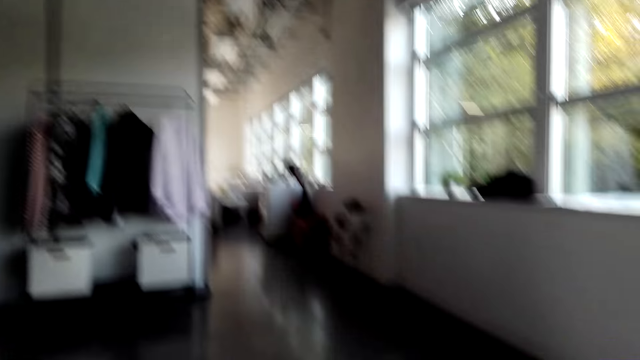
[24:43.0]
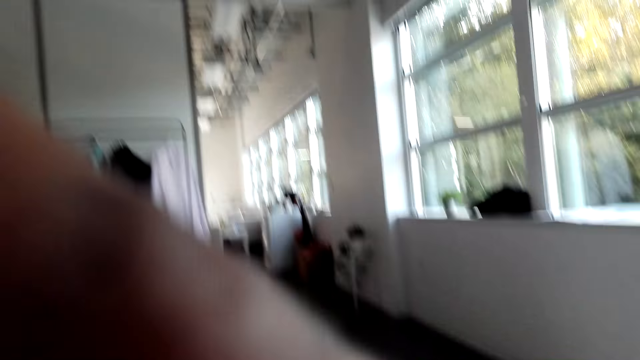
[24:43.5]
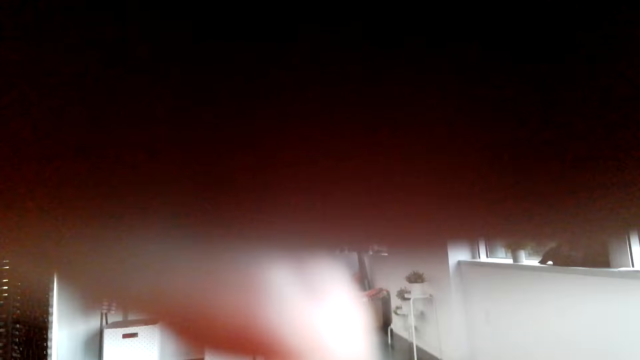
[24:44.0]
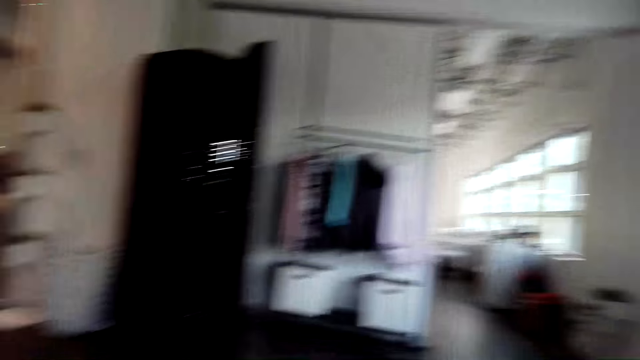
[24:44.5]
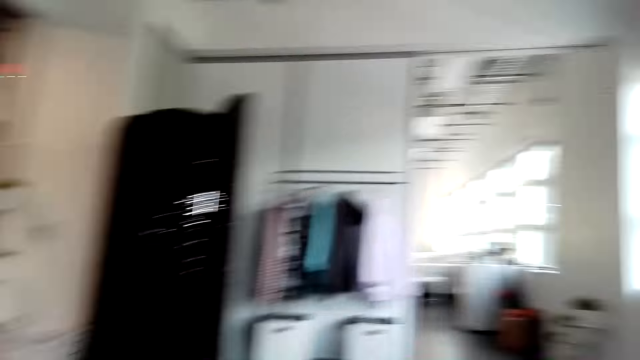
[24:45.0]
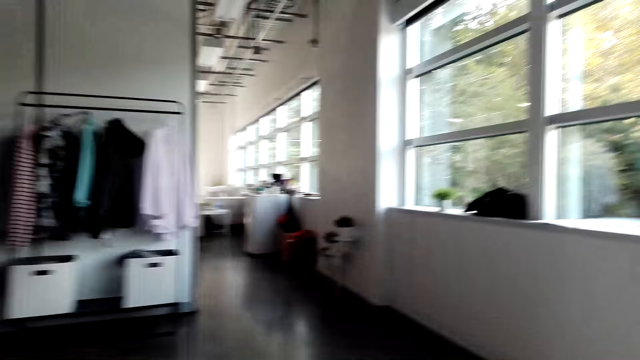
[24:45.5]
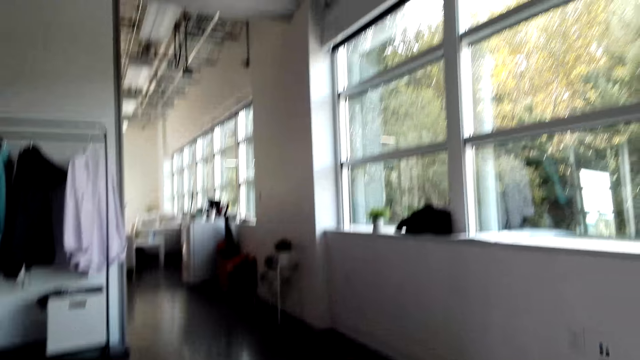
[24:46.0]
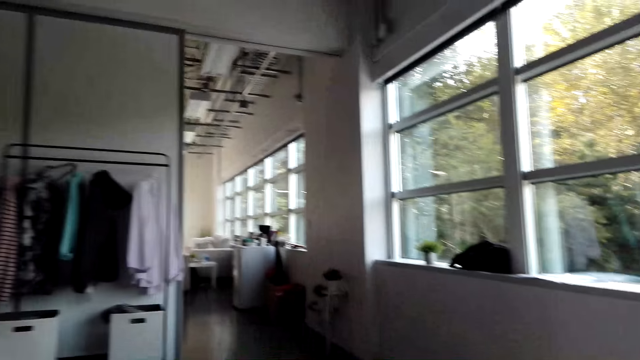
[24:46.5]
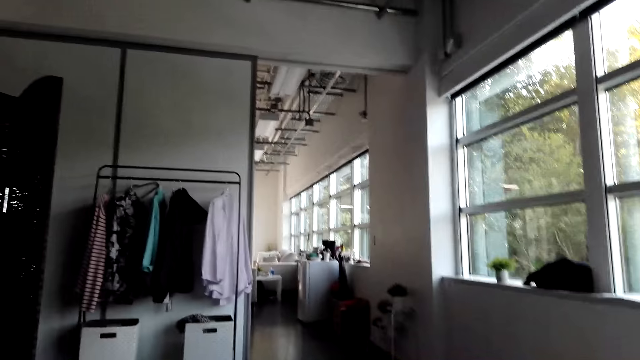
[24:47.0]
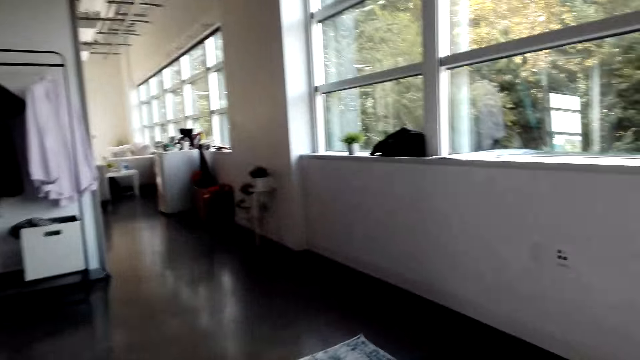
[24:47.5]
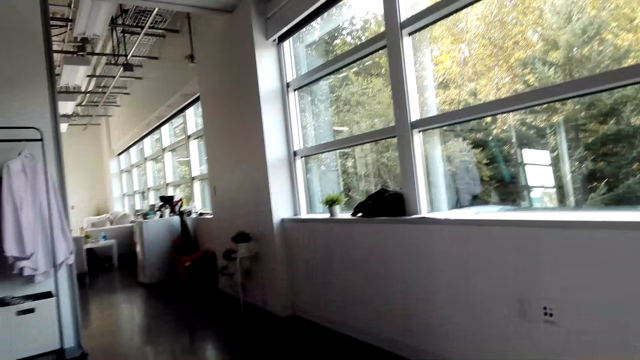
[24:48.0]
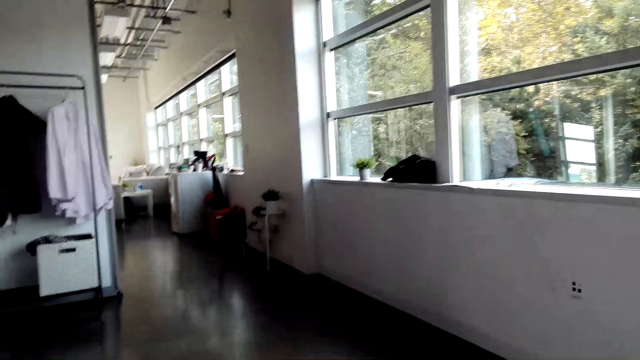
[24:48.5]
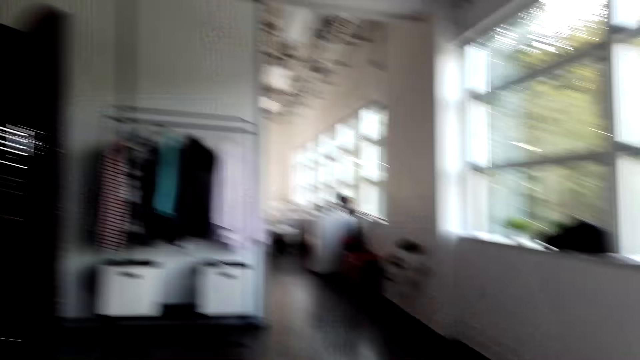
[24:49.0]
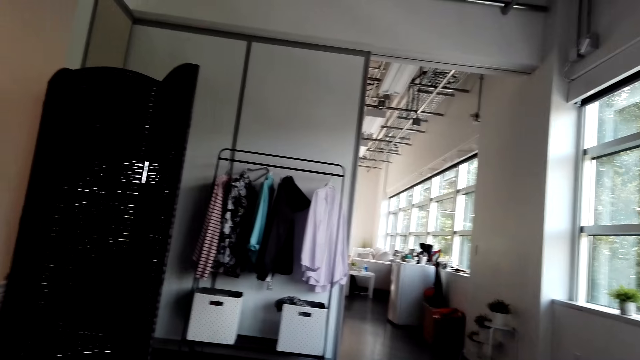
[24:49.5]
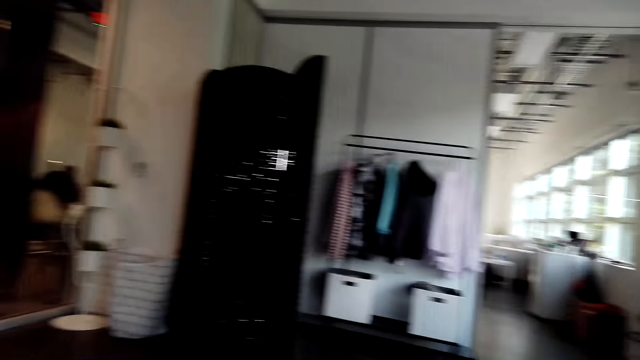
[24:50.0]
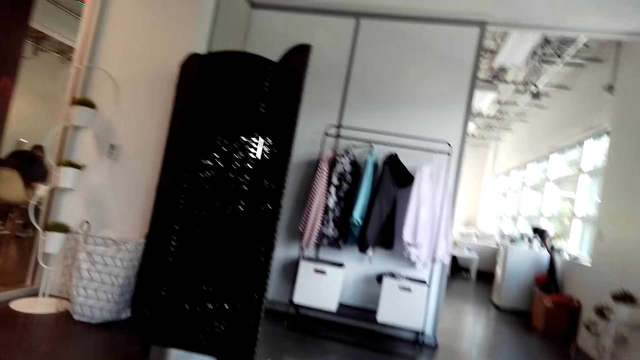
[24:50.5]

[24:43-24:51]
The camera wearer touches the camera. They adjust the camera. They look around in the house.

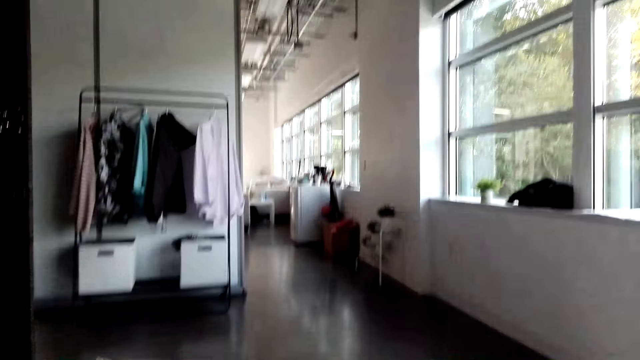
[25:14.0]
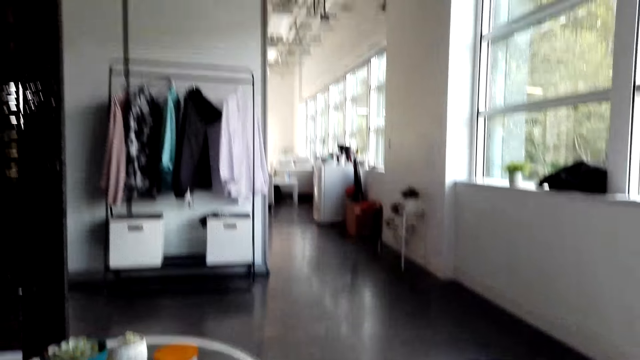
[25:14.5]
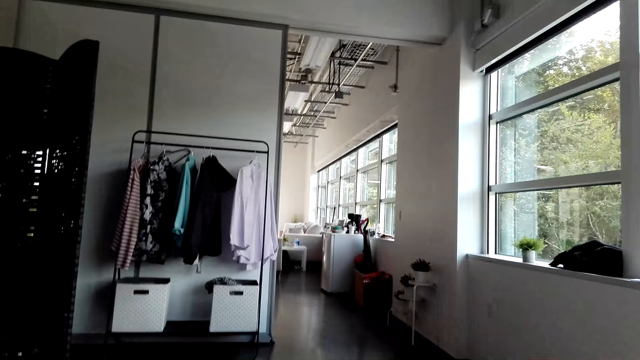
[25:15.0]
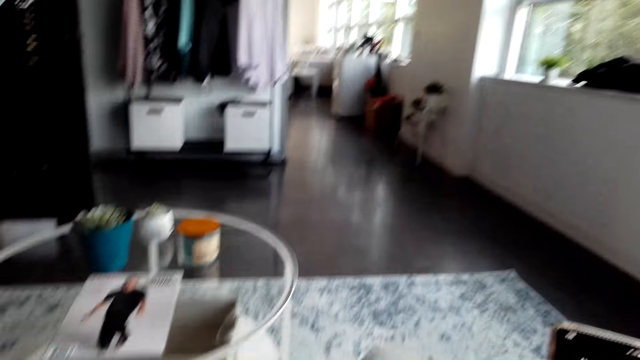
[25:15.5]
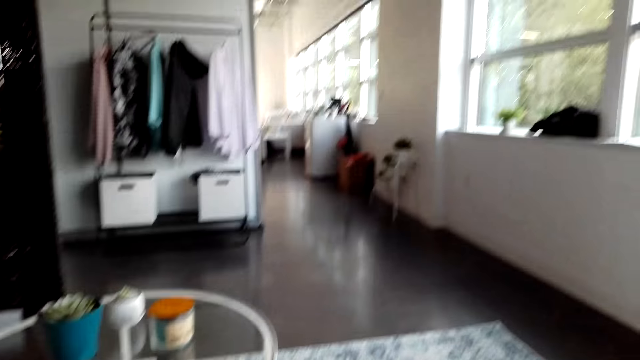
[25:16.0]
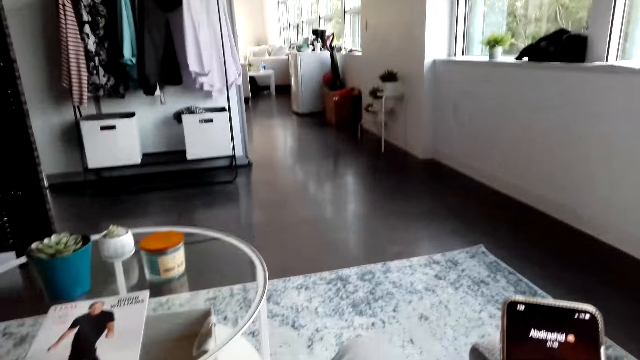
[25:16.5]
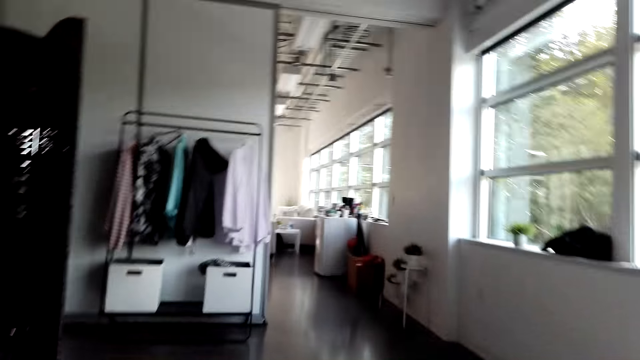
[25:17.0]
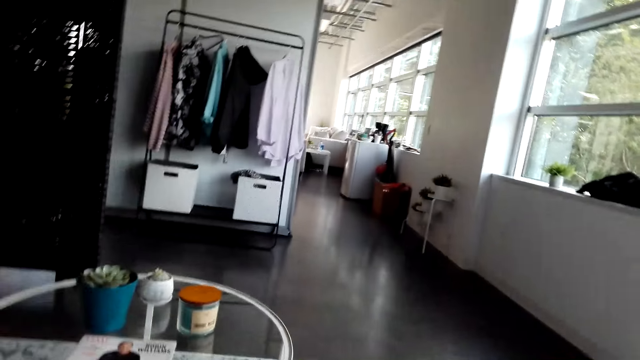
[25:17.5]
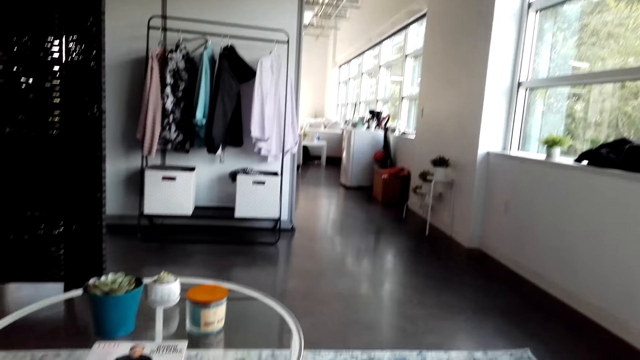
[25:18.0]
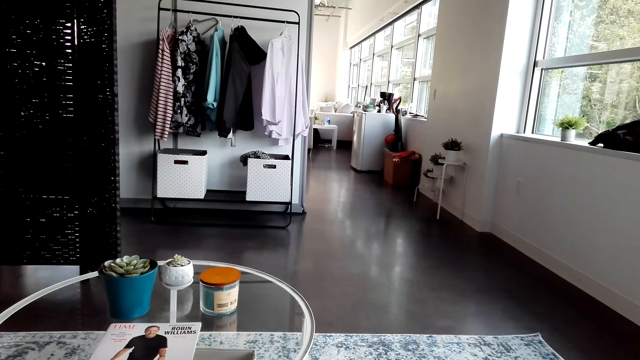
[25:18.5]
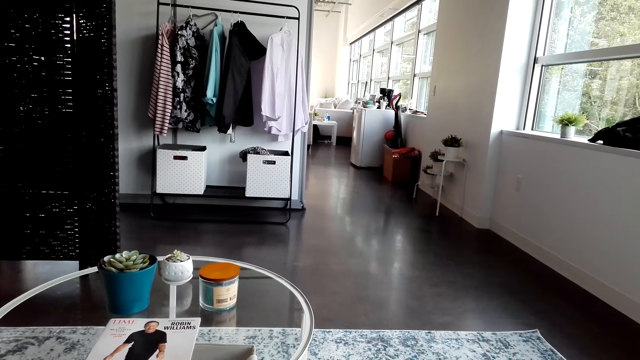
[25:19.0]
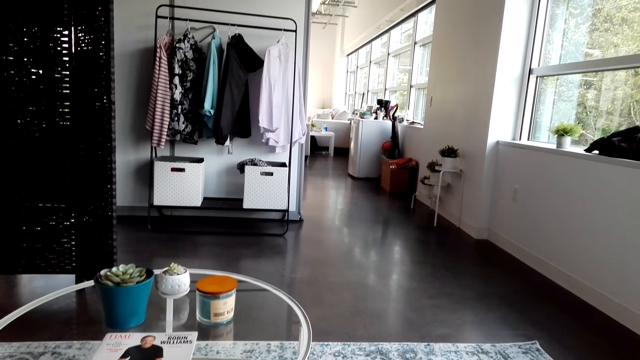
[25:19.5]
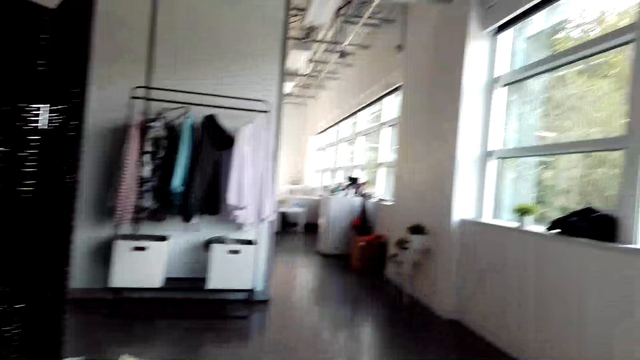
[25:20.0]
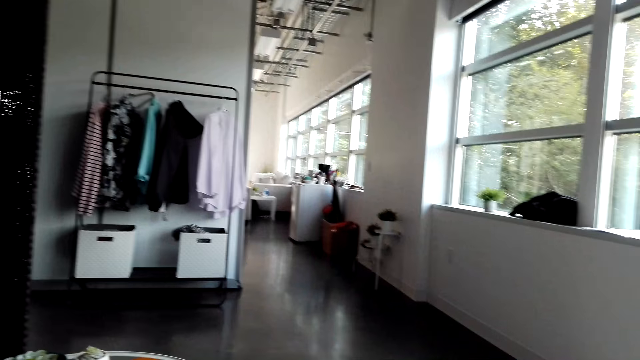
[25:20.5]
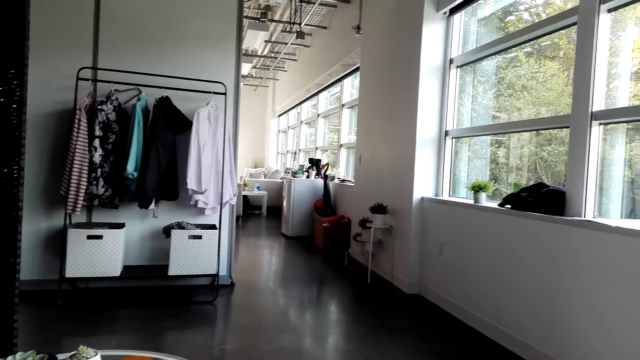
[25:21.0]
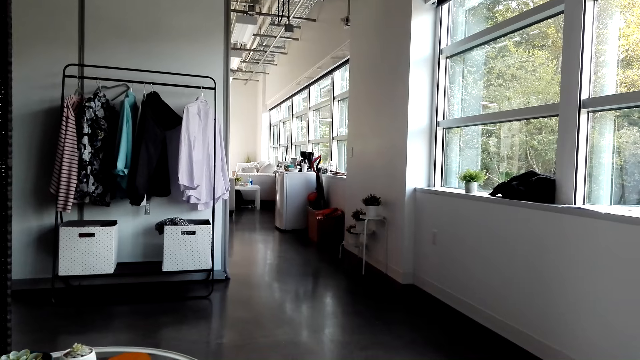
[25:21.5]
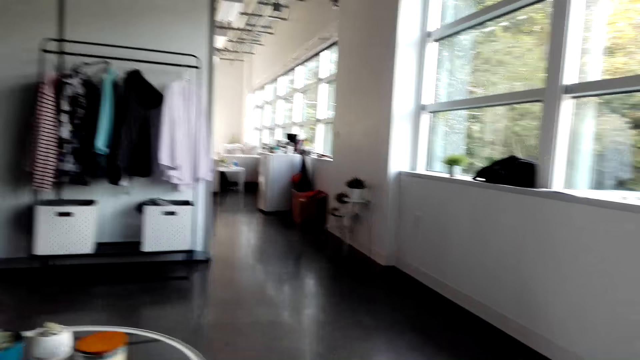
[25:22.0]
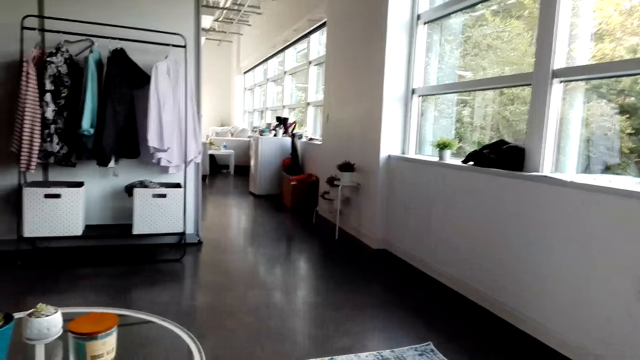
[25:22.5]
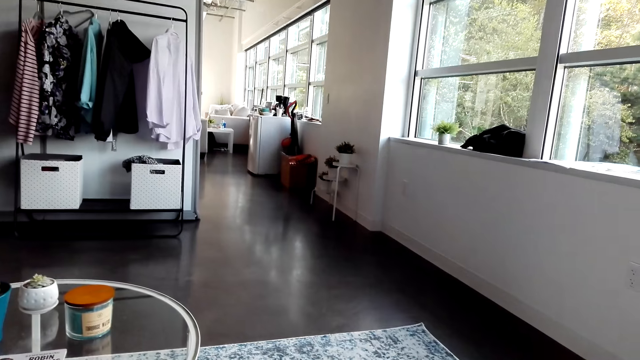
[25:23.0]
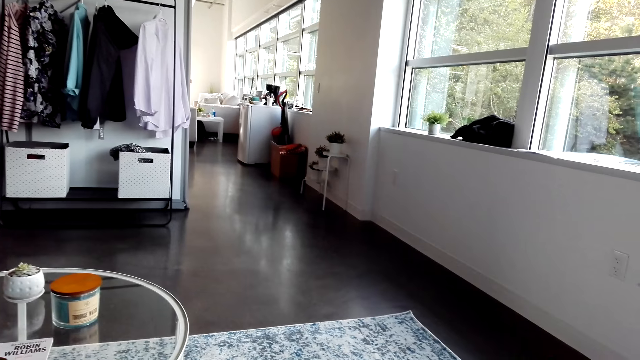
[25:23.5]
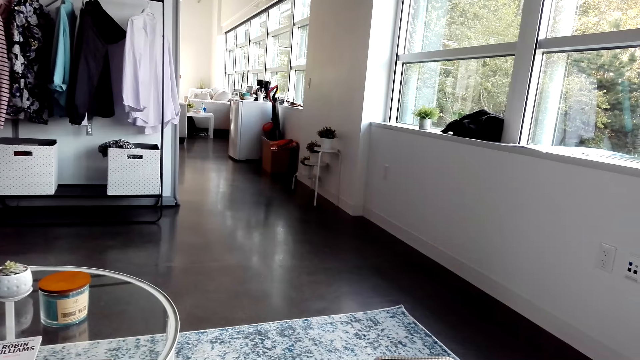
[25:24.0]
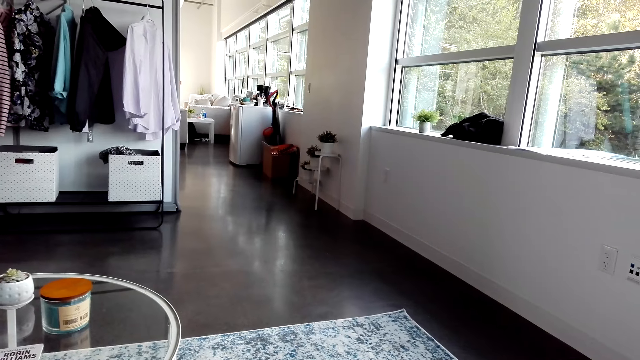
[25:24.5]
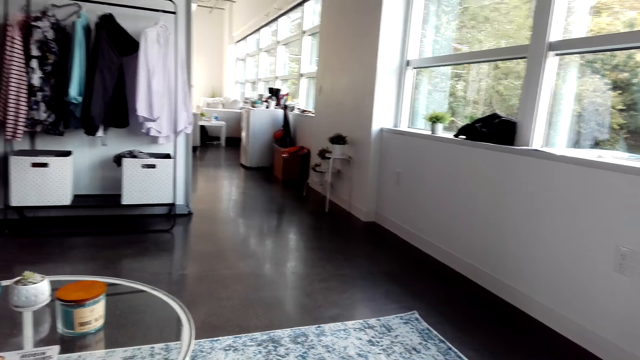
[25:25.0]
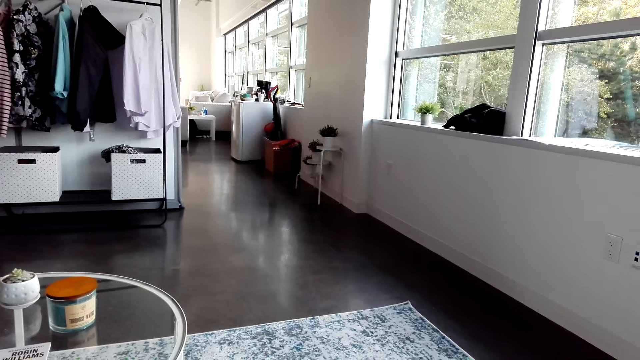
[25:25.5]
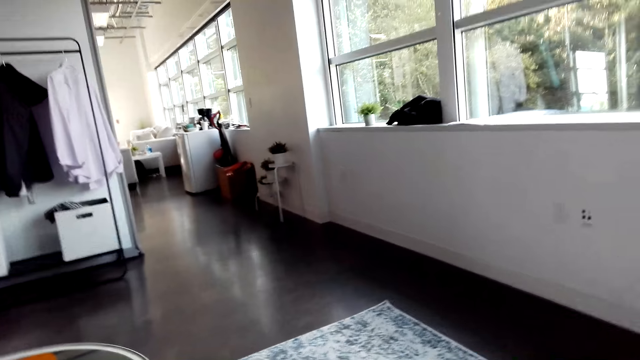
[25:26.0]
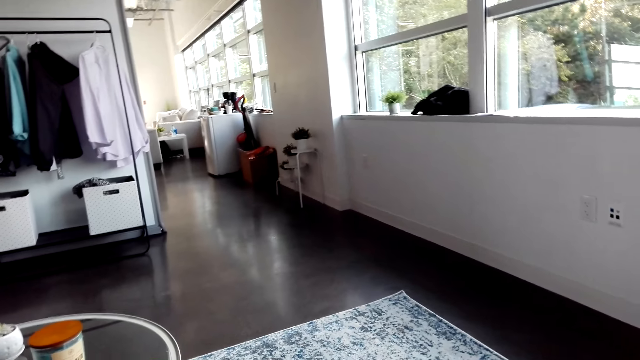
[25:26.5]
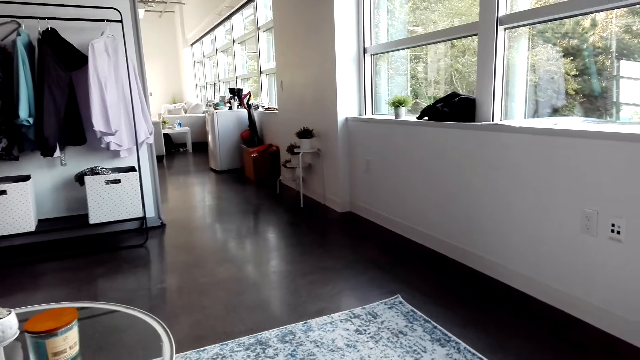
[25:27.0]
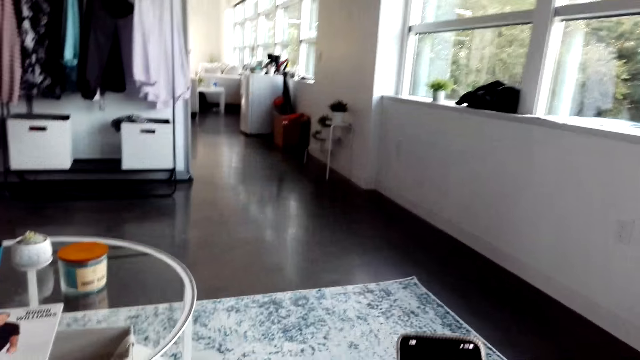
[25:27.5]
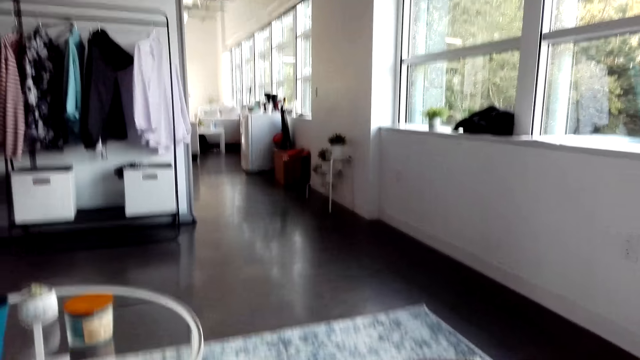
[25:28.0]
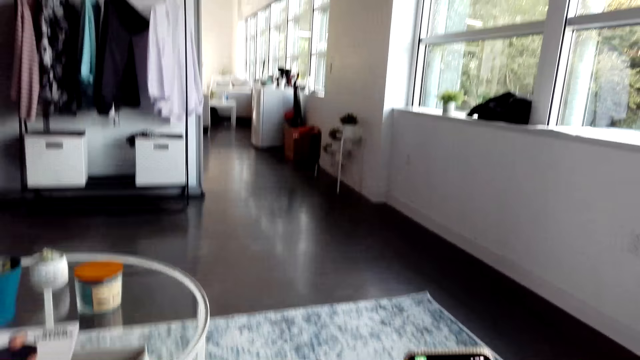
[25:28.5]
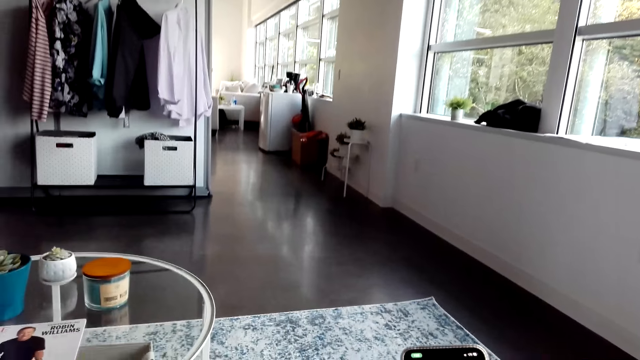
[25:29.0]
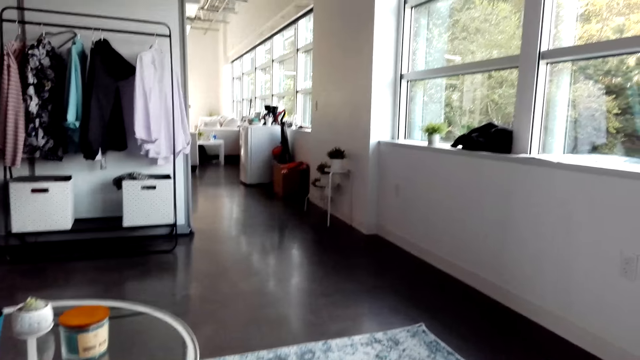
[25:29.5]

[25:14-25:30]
The camera wearer uses his phone. He looks around in the house. He uses his phone.
